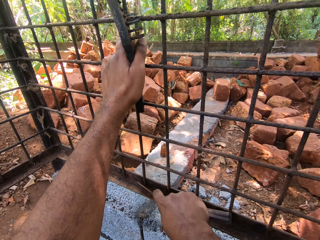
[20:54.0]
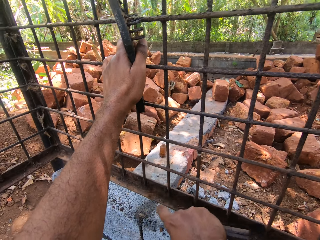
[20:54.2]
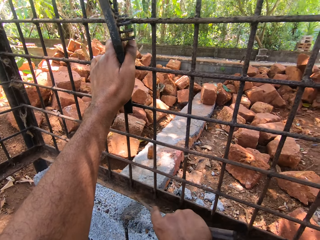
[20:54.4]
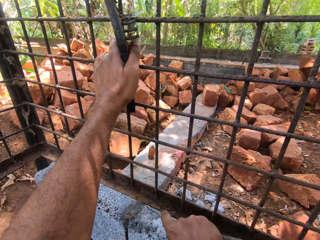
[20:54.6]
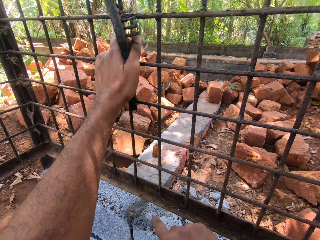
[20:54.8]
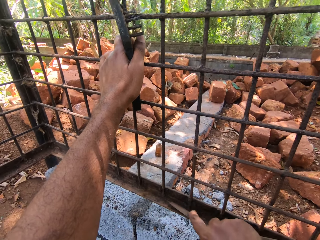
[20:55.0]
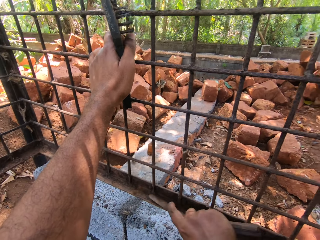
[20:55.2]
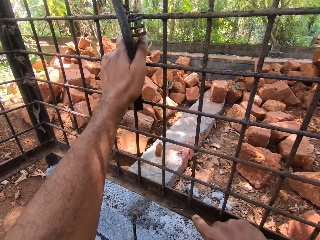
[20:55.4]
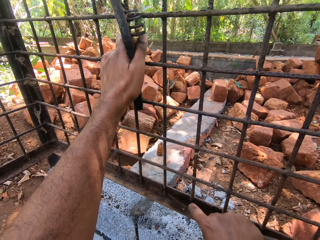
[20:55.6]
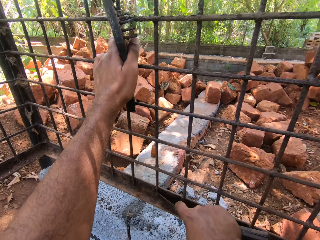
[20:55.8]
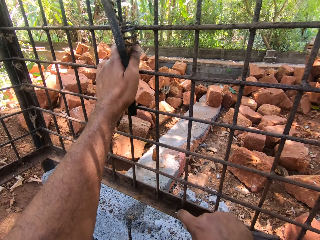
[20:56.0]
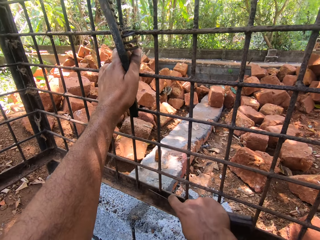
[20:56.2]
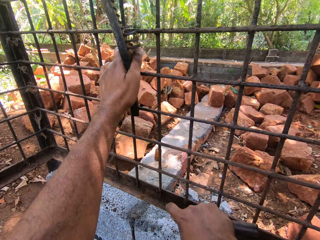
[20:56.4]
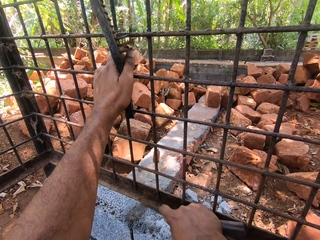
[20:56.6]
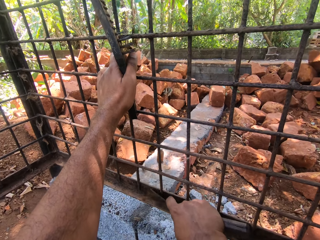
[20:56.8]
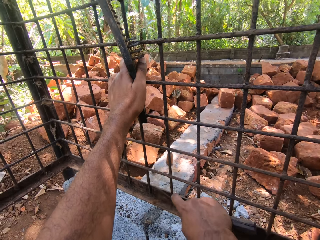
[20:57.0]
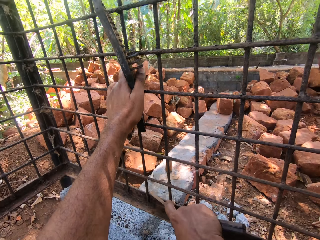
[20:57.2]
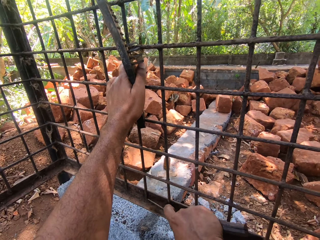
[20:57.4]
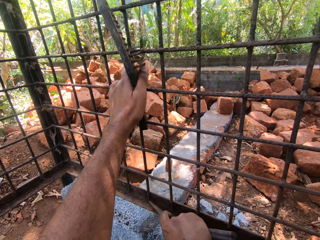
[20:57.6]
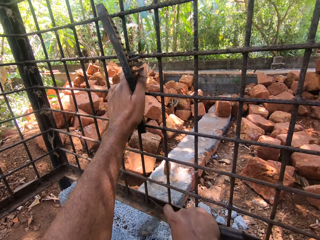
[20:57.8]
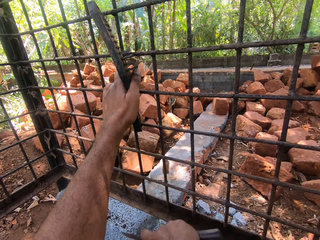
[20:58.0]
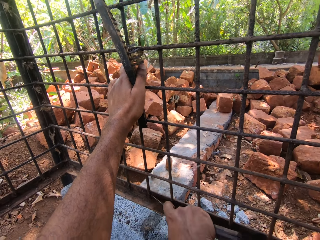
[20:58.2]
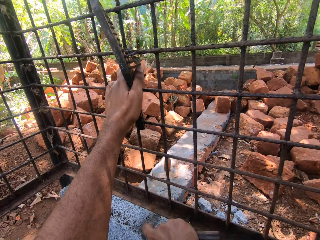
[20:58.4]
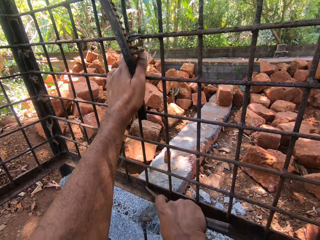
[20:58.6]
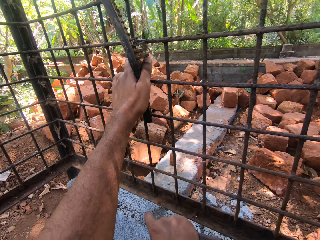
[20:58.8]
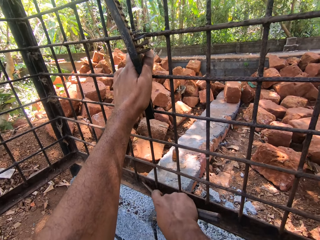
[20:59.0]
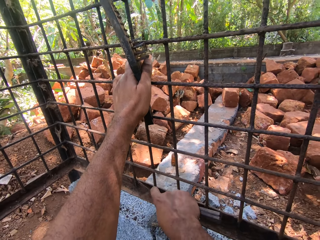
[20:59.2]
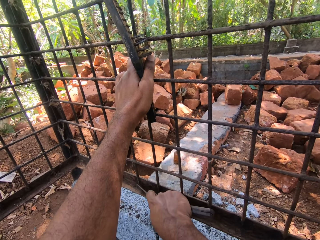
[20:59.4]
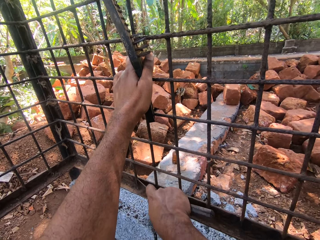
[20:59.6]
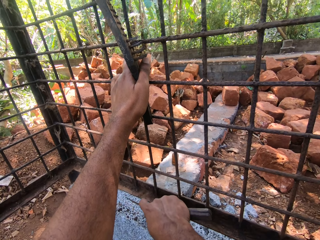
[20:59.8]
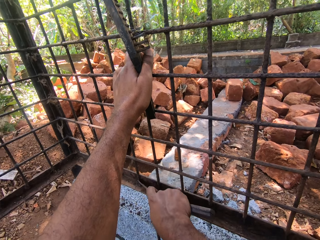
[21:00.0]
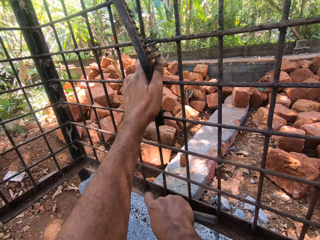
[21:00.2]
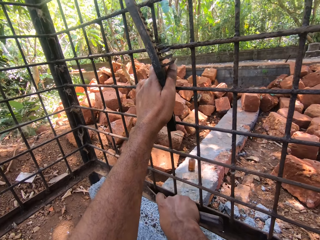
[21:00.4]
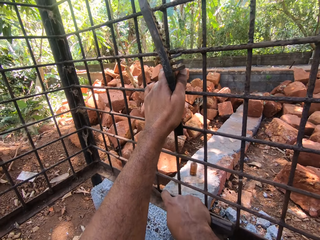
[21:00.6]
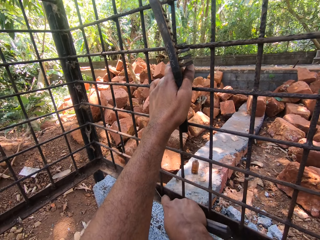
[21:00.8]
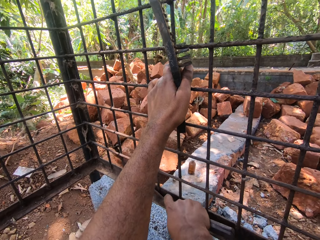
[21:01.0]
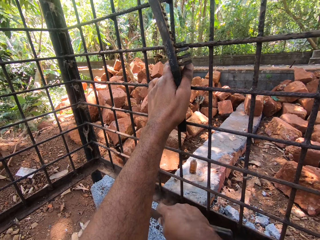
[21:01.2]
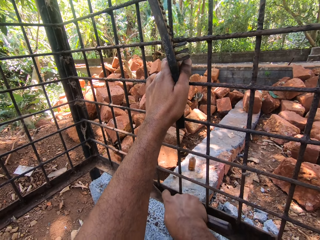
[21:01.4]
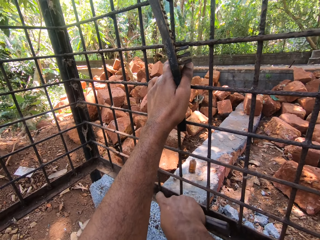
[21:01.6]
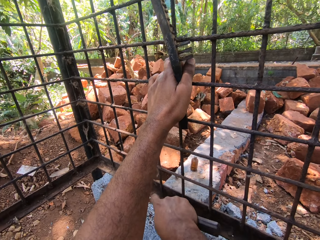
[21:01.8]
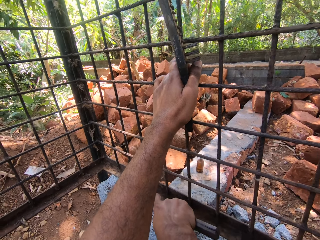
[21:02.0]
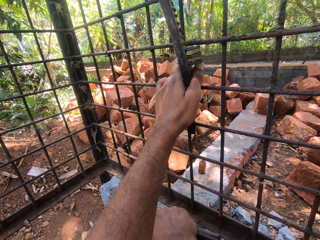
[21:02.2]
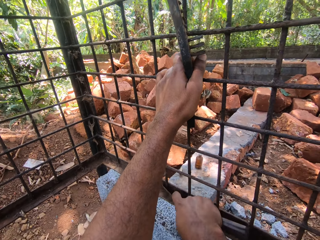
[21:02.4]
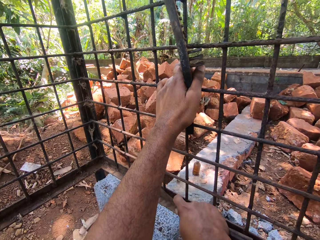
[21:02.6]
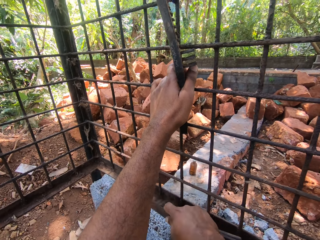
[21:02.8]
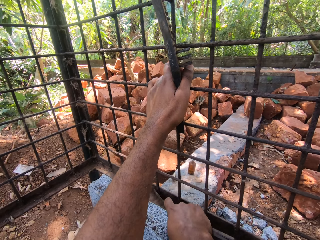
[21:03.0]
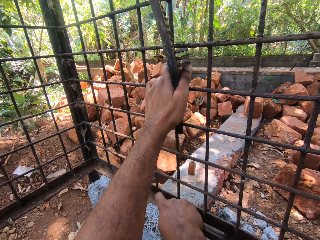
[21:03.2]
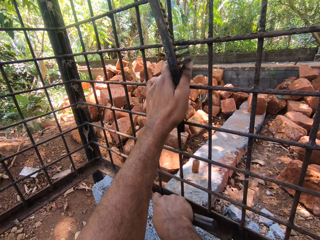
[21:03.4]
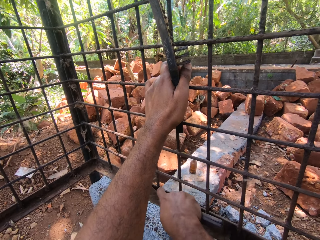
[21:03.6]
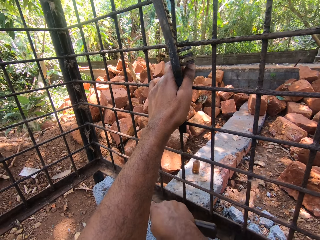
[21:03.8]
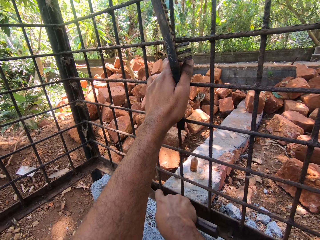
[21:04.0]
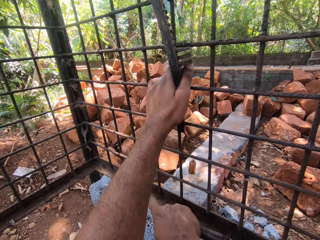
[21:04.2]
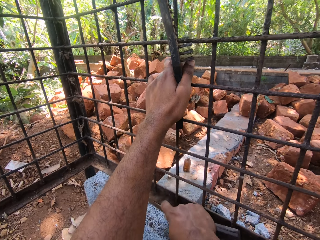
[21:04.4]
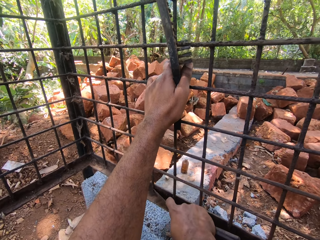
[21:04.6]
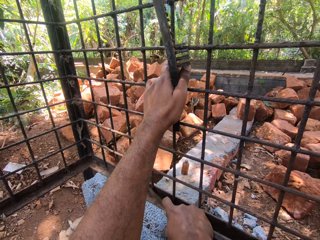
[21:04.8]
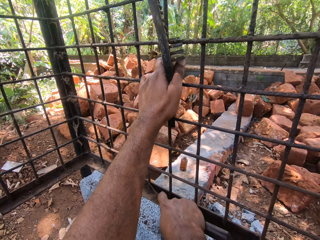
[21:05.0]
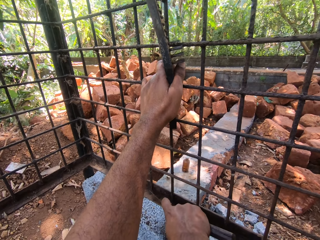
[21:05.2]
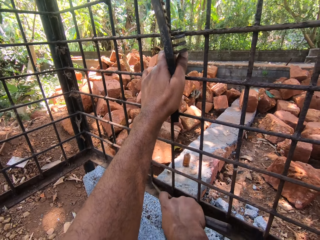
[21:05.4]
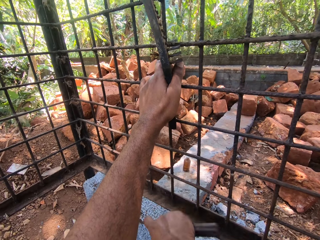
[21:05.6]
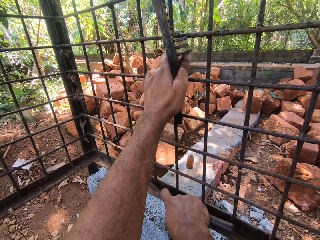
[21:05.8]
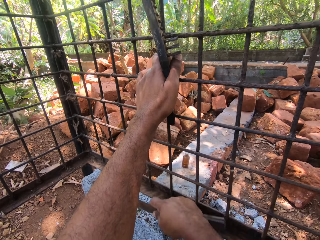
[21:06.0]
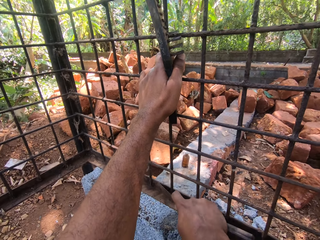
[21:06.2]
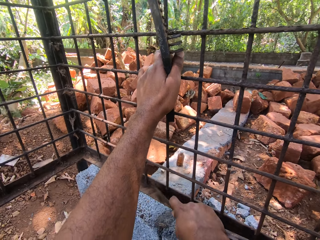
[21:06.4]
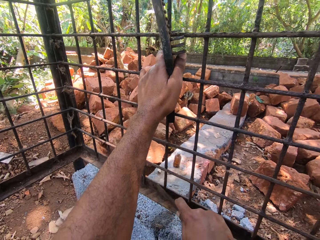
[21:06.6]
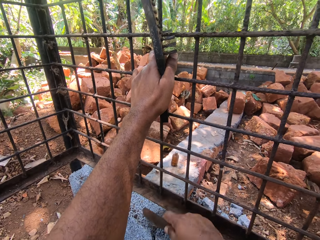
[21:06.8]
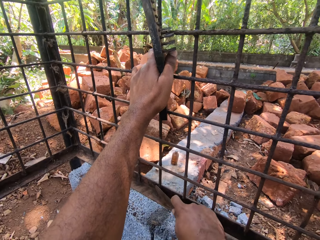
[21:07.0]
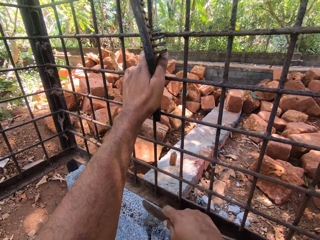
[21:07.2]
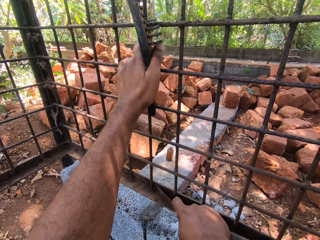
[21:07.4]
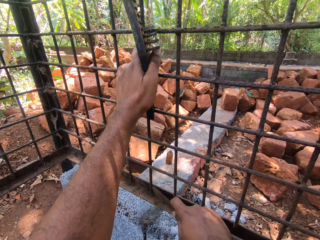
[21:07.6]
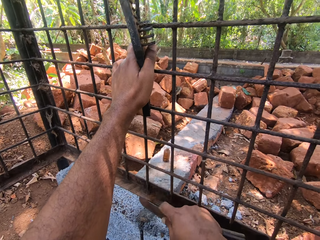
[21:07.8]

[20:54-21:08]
The camera wearer interacts with a man. They scratch the grilled window with a file. They interact with the man. They scratch the grilled window with the file.

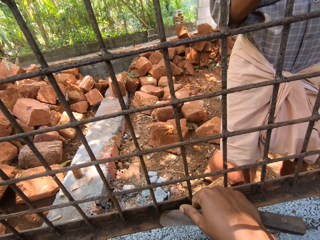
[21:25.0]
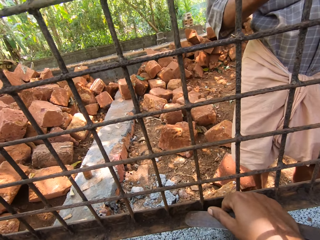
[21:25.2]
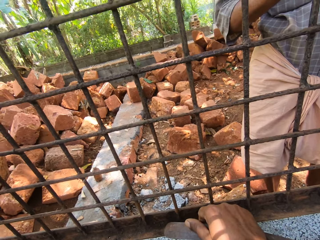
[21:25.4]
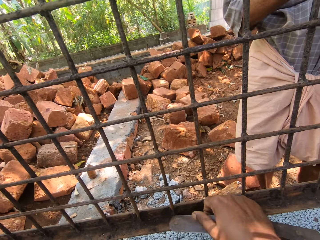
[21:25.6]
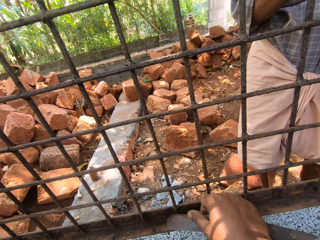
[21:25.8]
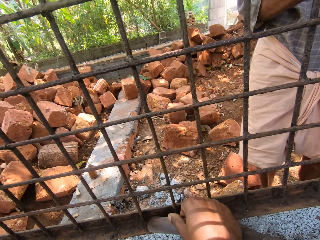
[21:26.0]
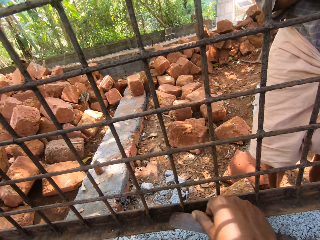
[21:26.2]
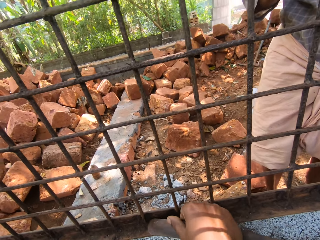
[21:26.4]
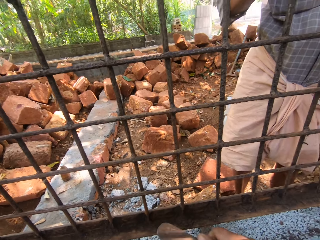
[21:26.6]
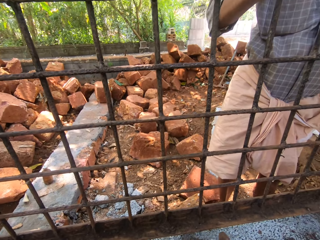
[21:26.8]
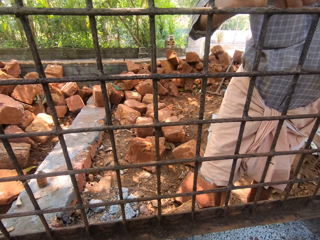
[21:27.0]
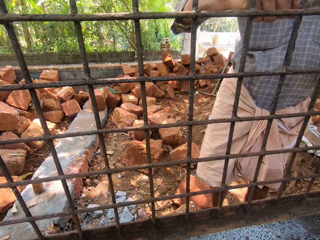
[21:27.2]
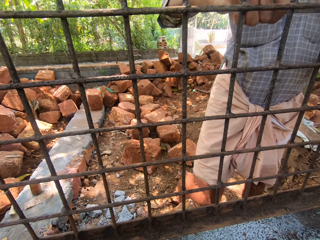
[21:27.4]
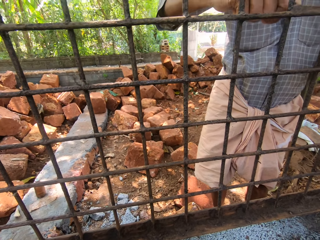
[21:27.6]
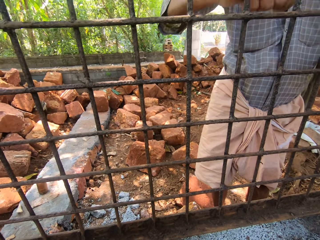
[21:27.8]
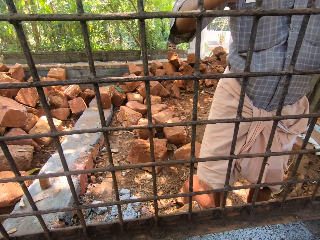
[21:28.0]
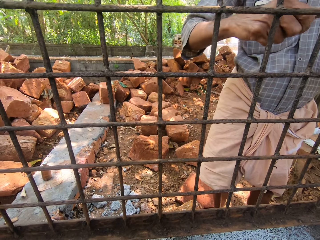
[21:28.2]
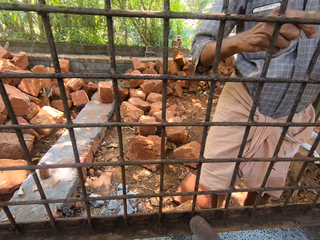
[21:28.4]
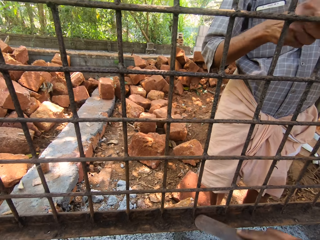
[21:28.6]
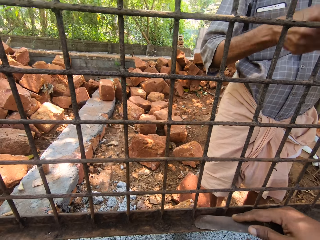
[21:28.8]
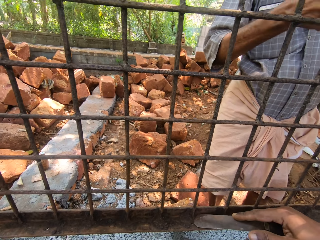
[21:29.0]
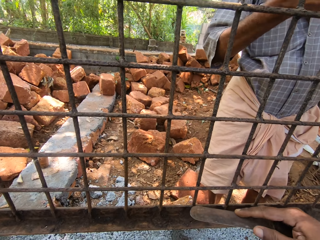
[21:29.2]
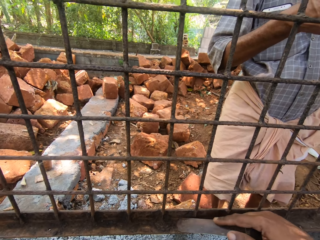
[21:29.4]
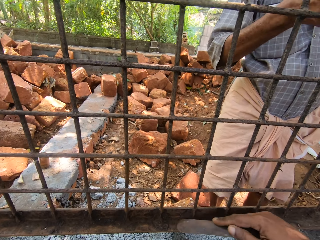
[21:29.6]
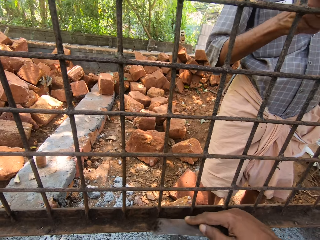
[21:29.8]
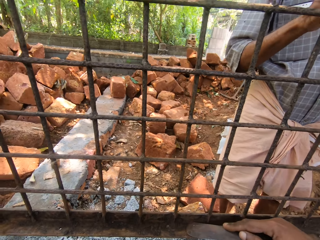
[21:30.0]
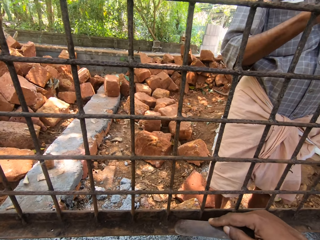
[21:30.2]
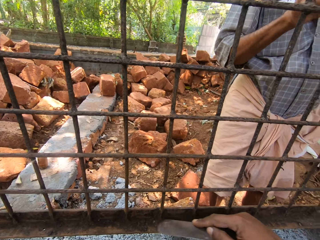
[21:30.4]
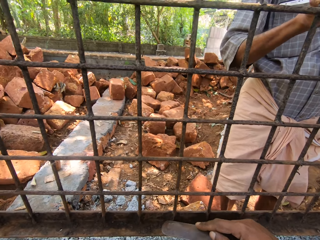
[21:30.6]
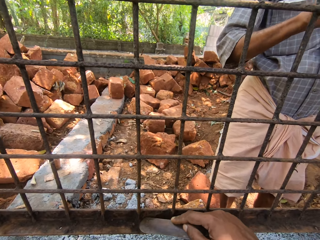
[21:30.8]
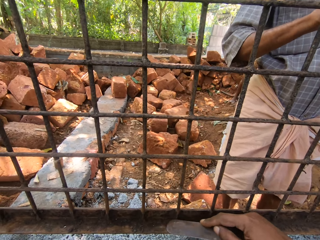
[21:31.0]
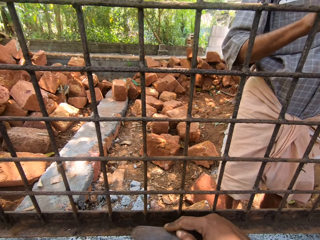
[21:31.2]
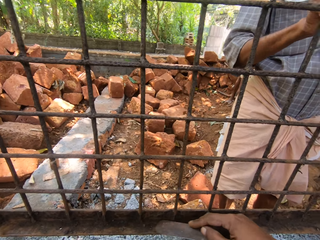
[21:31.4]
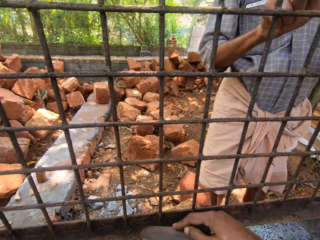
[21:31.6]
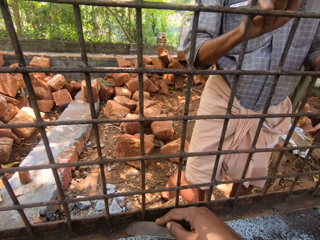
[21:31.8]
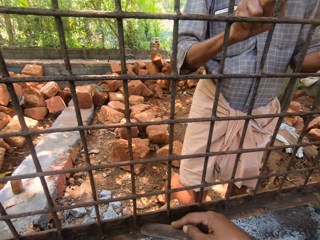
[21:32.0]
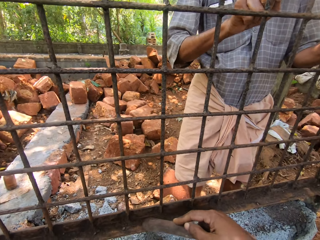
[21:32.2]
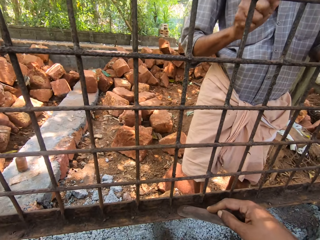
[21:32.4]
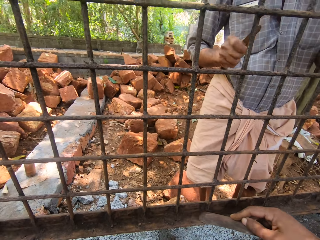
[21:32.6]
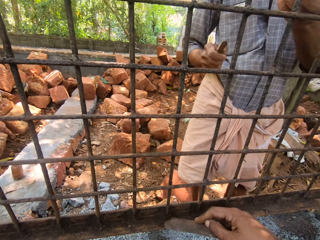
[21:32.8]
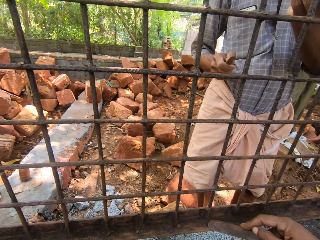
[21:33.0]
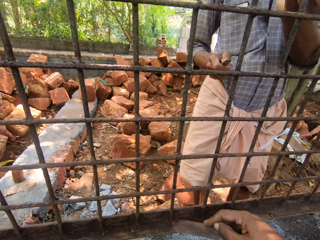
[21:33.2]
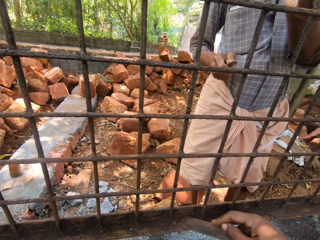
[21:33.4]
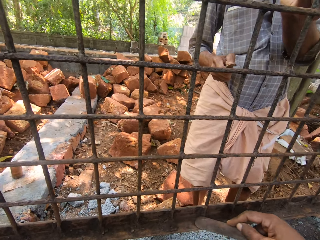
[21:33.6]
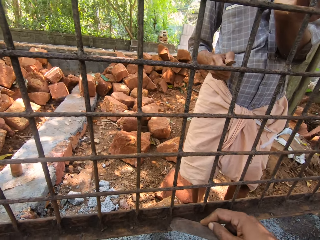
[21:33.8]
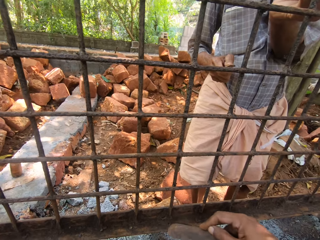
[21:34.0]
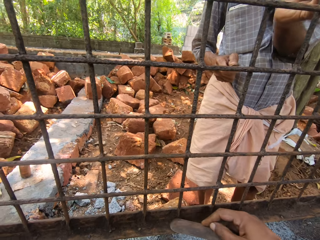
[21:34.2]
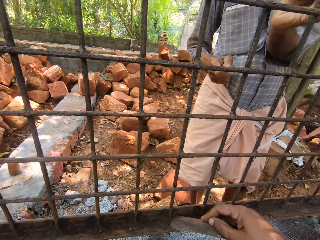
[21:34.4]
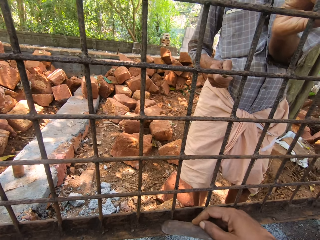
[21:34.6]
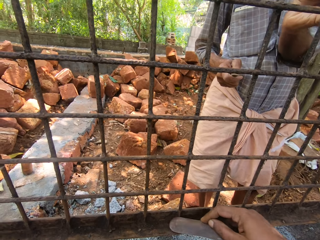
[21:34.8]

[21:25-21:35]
The camera wearer looks around the construction site. They scrape the metal with a small machete. They interact with a man.
